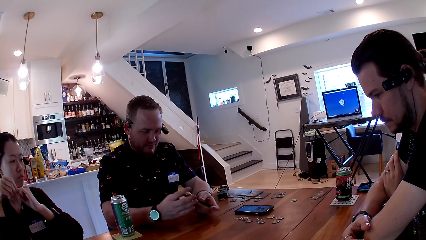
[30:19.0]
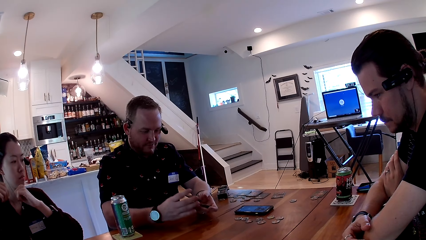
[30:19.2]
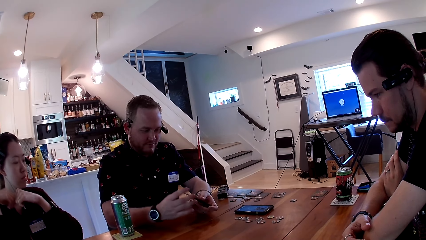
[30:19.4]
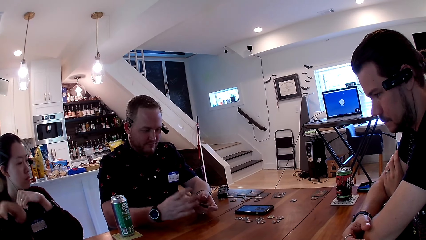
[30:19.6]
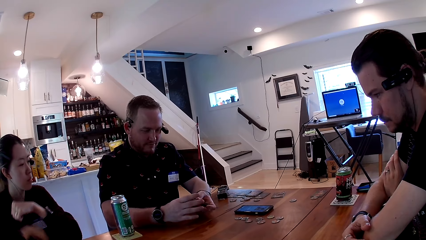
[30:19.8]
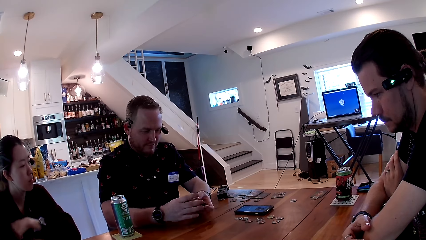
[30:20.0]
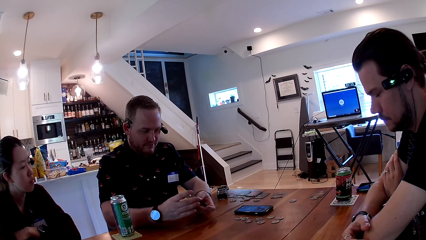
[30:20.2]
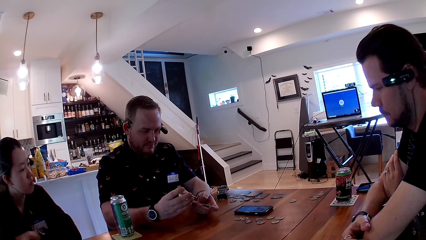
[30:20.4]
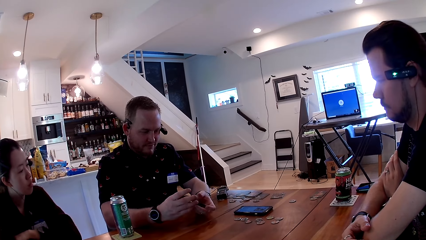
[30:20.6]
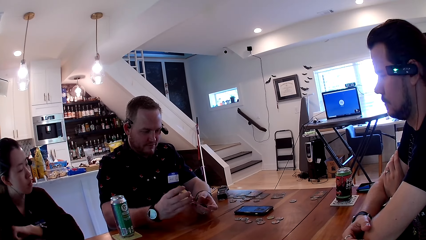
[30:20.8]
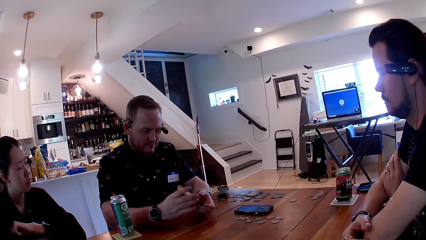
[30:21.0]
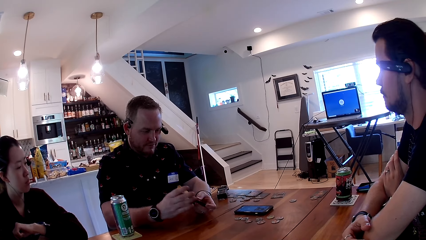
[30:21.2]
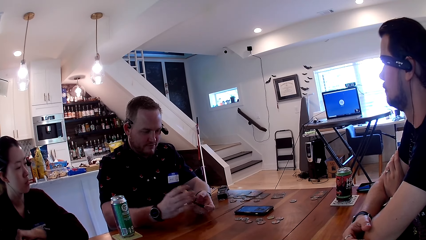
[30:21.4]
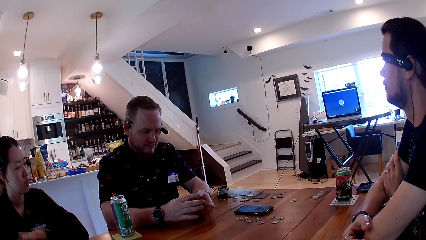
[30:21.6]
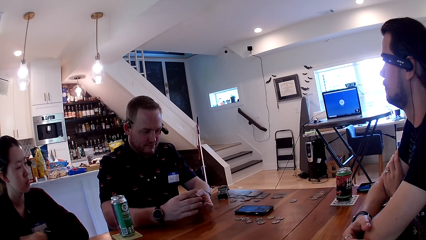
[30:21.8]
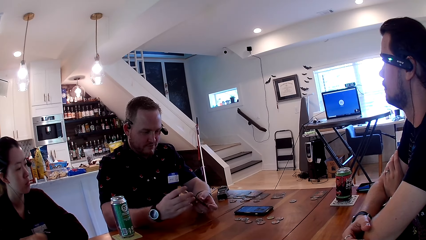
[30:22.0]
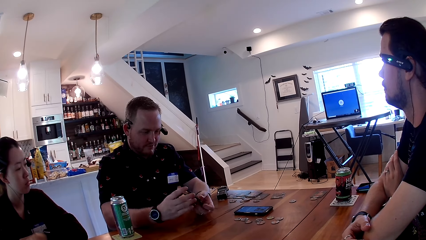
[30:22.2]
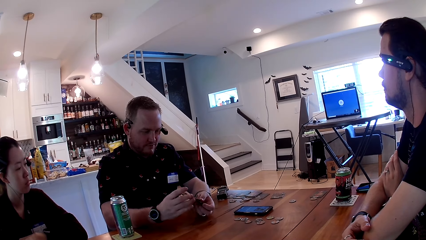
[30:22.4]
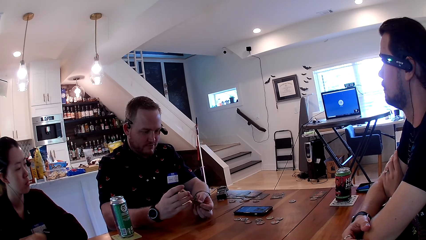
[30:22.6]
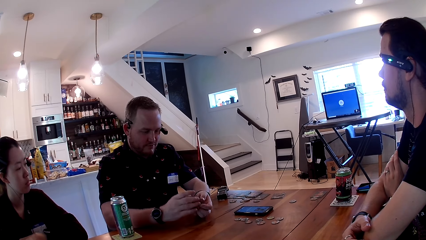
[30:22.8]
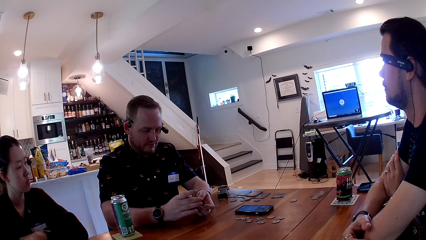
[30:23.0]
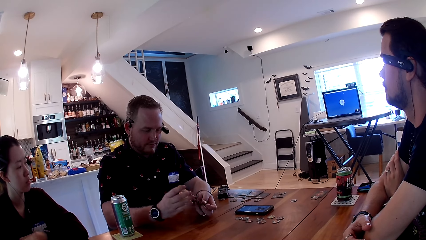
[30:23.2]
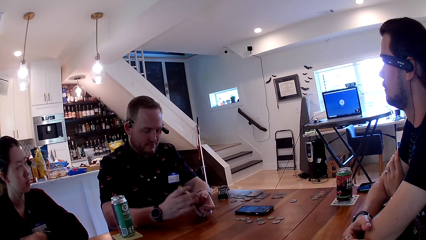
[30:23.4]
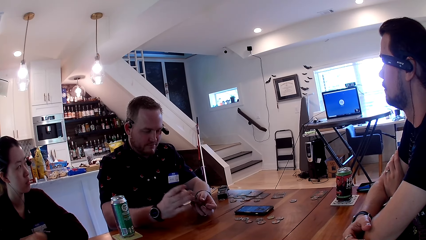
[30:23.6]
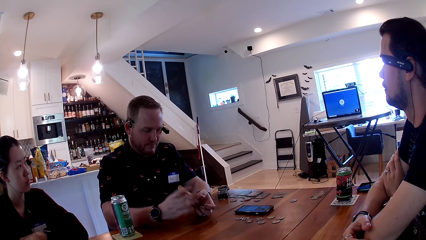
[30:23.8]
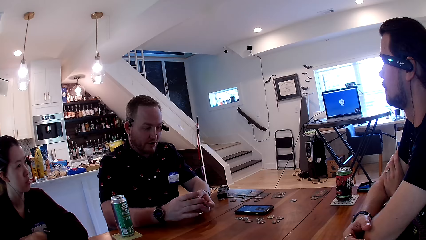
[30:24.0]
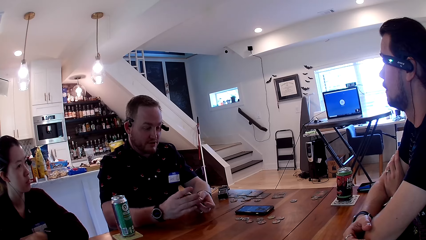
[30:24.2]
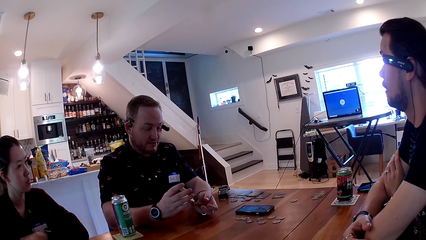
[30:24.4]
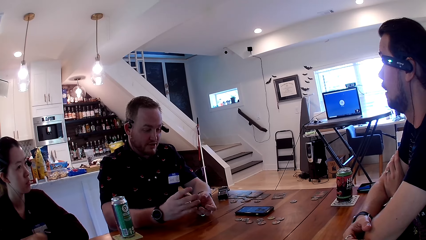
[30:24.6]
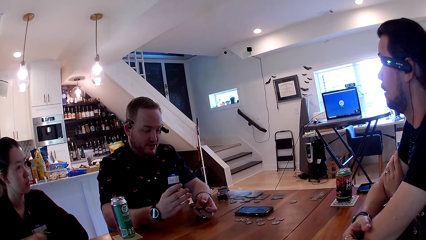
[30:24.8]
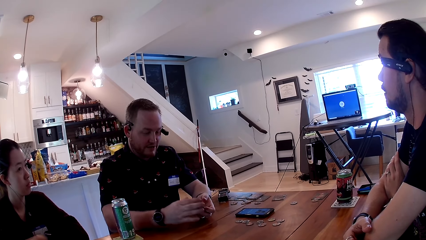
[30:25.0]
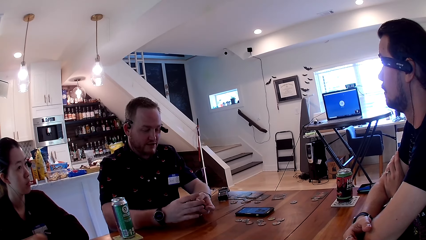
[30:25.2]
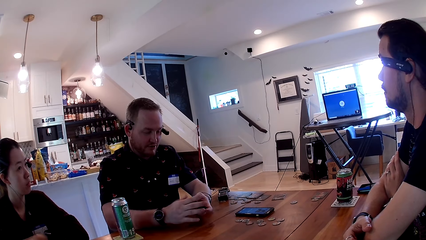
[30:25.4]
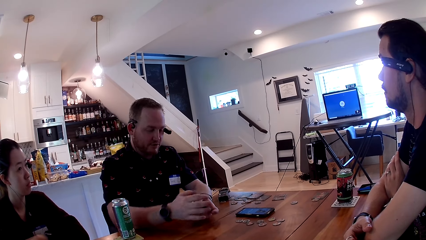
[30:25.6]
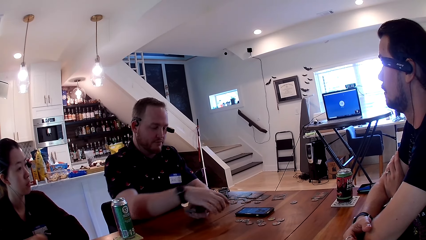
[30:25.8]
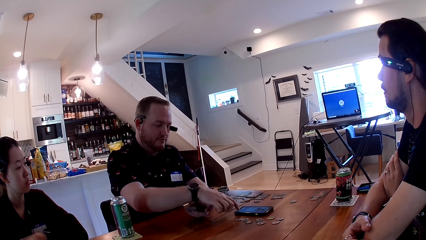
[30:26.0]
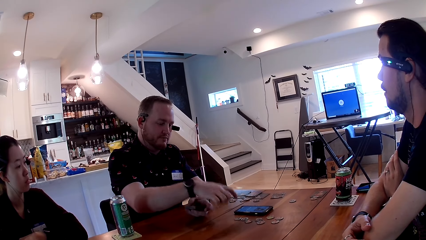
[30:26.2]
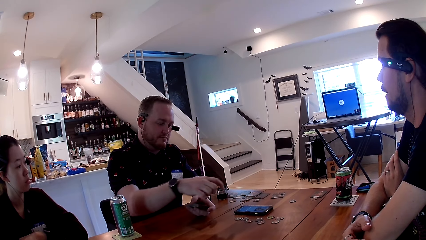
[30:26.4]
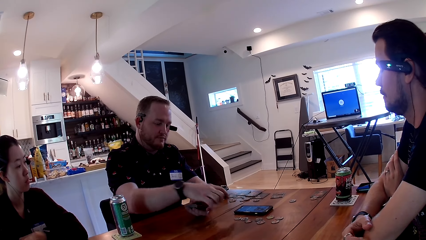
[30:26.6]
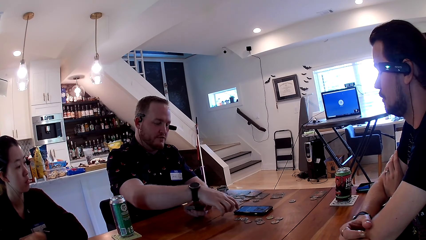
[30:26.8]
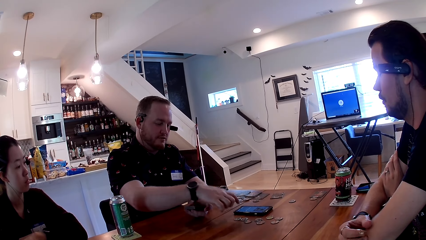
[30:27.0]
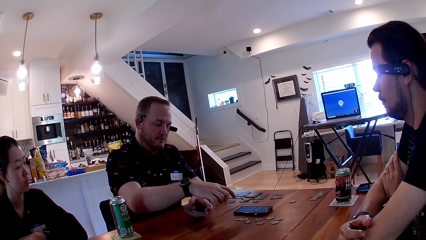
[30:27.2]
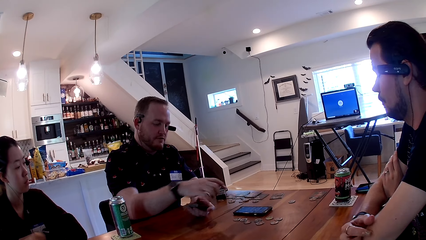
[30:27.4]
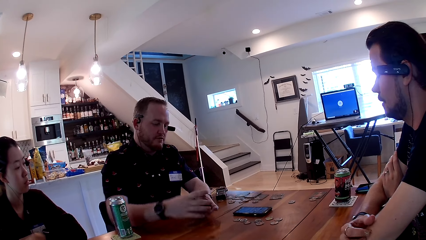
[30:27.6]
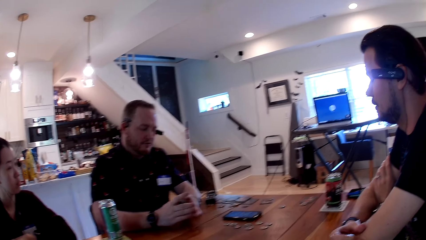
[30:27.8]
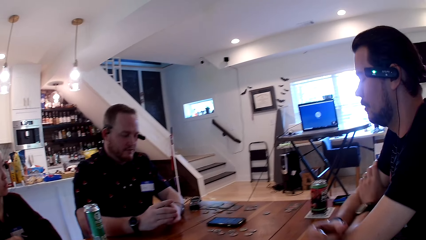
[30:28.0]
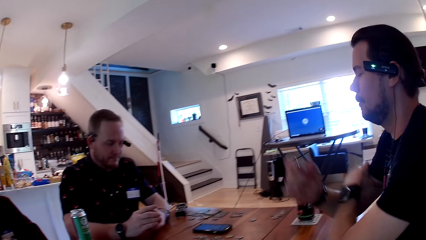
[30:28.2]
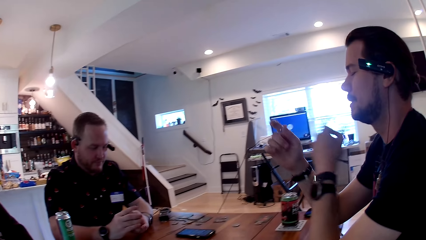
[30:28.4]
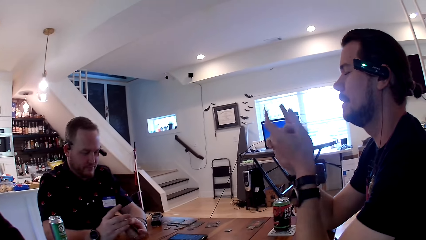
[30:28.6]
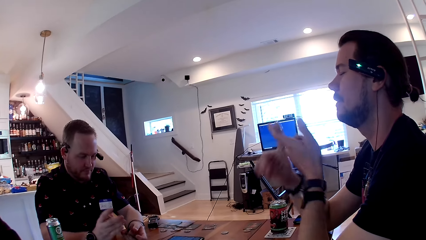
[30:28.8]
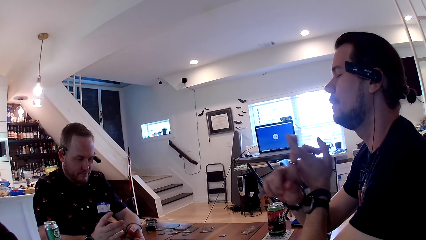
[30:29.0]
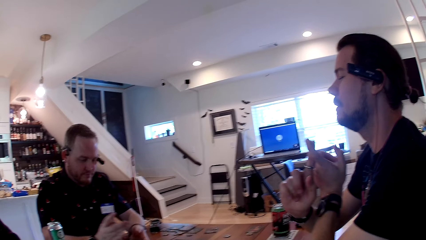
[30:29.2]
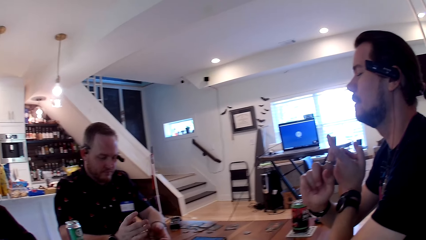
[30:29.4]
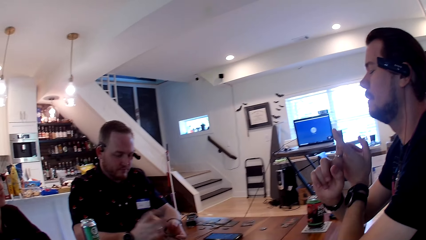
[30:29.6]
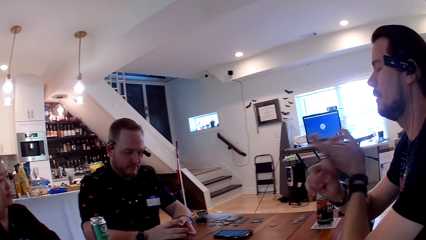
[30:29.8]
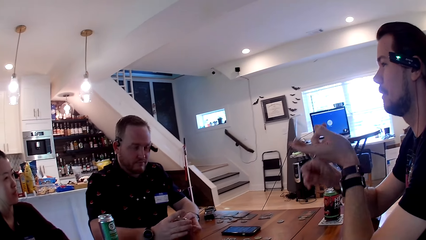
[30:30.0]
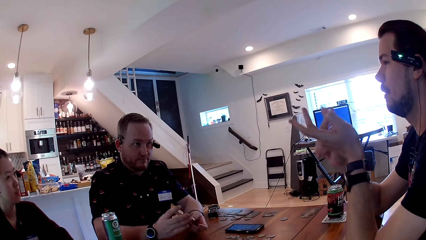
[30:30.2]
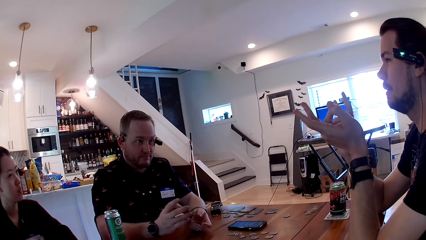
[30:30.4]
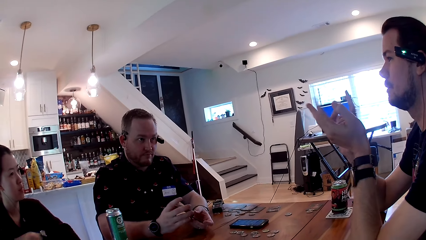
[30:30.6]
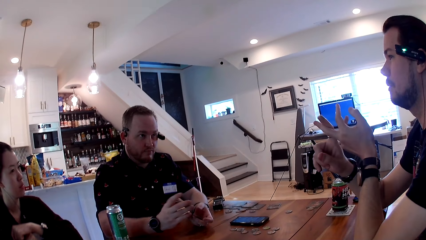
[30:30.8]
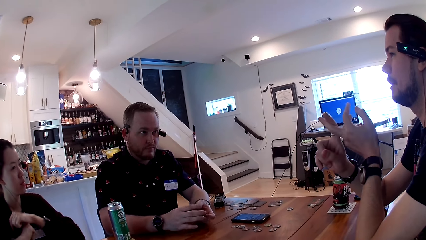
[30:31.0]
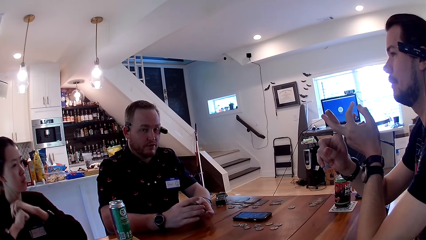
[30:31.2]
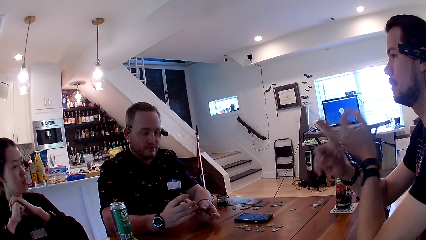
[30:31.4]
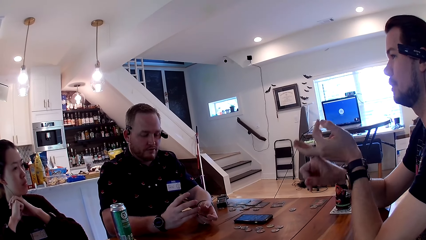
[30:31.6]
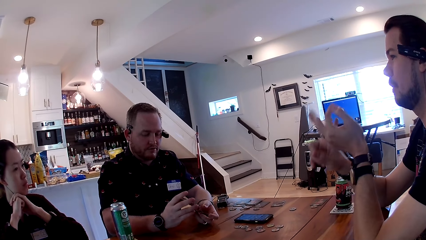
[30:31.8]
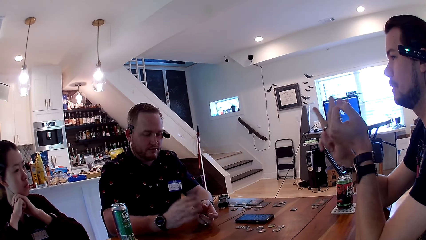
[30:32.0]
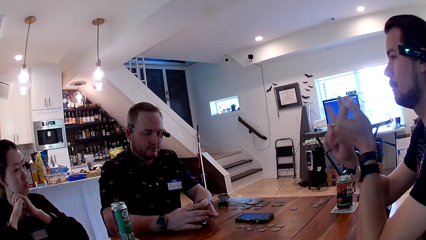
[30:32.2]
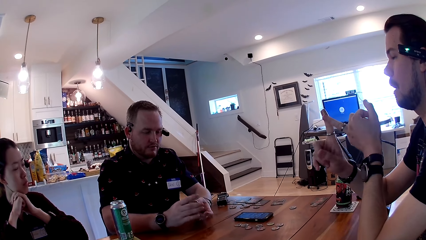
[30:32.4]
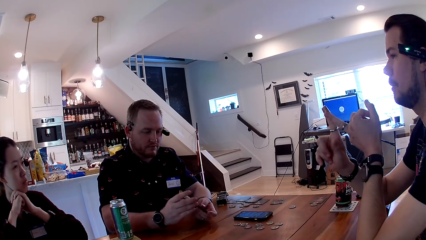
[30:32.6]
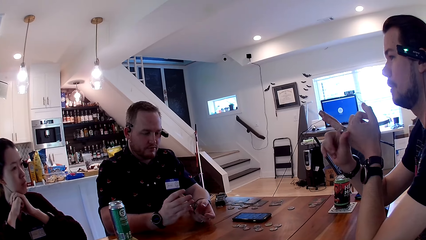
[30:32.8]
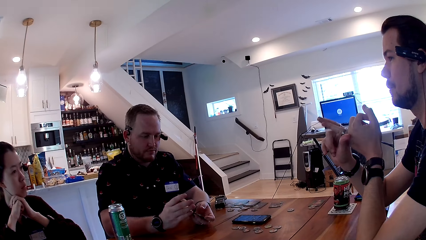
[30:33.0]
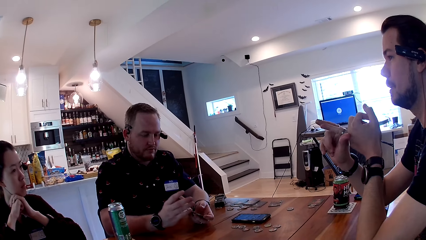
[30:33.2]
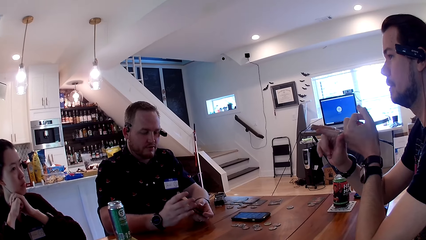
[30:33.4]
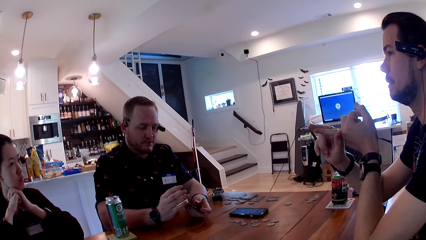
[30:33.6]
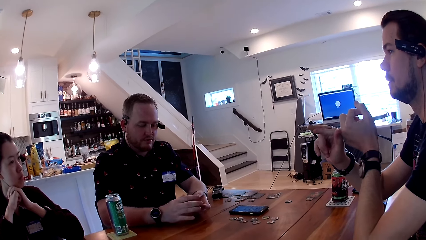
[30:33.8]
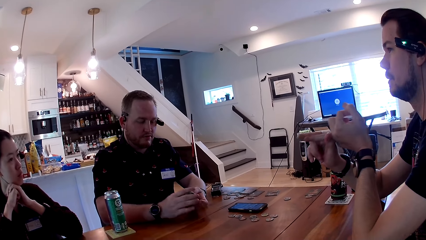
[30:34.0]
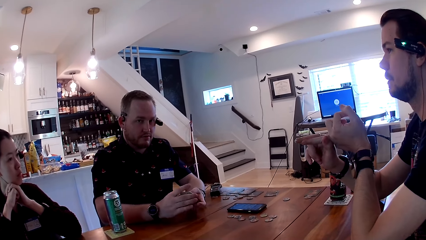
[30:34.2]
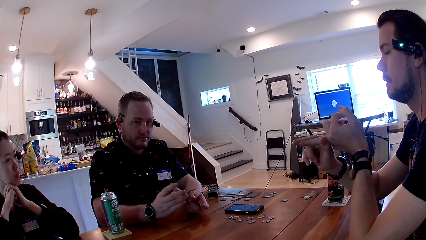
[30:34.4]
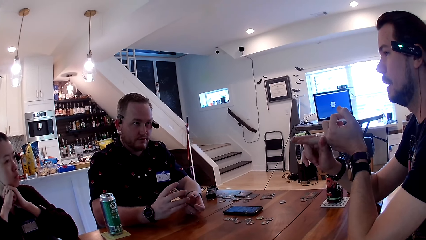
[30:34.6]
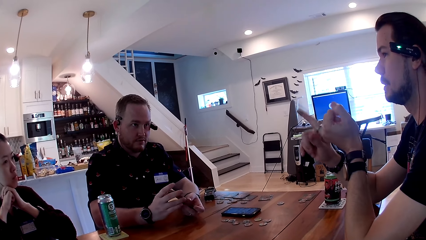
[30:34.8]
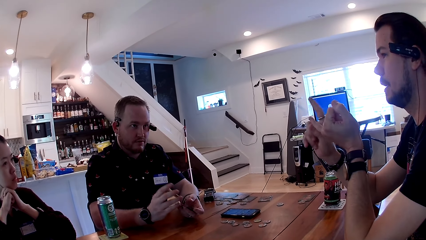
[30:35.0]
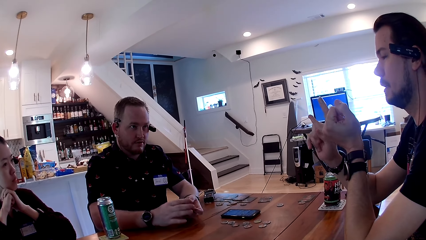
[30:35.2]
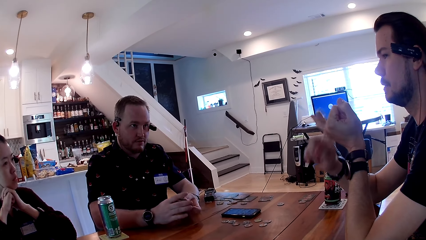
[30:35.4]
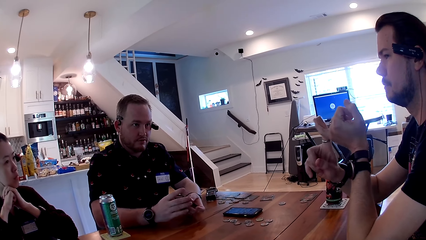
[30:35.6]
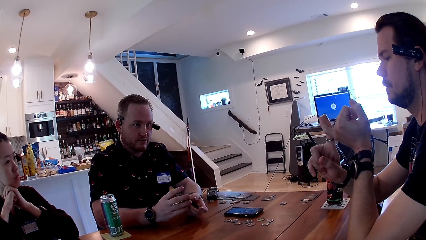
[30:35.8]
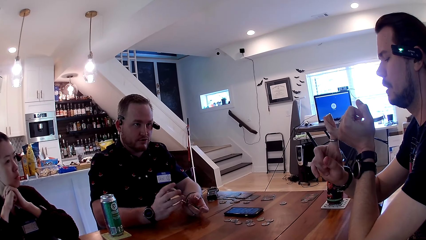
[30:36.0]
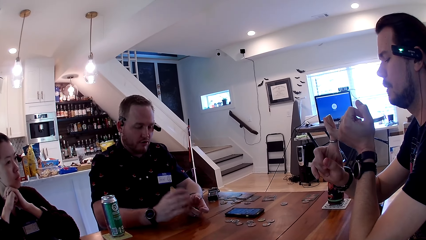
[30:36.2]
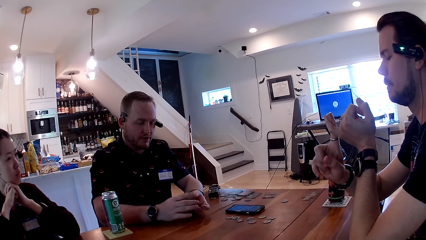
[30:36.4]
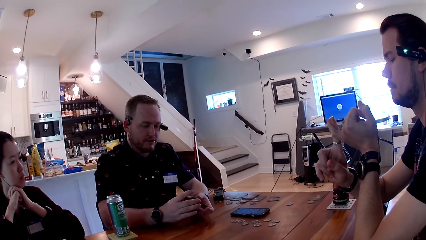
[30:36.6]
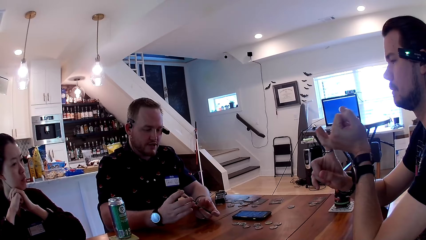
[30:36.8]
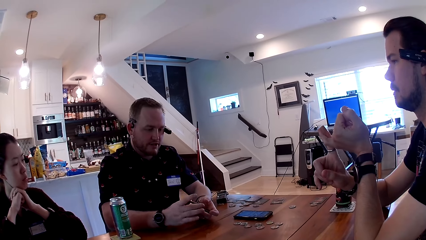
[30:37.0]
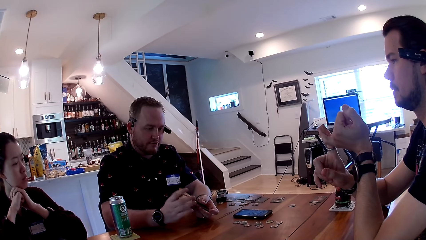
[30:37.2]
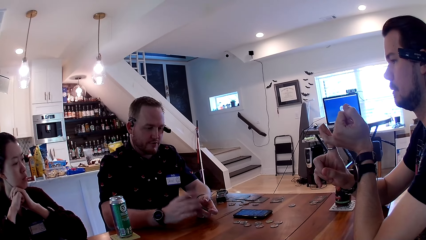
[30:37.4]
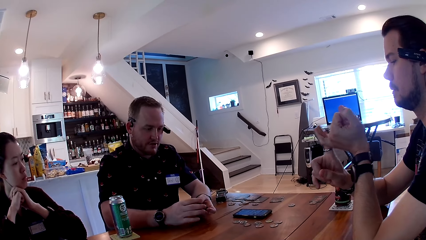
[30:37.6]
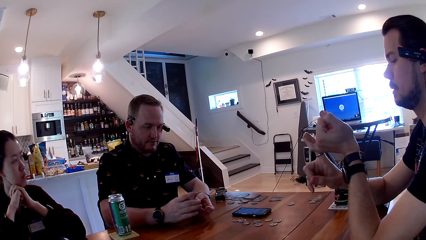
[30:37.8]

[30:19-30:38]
A person stares at the cards. A man talks to people on the table. He touches the phone with his finger. Another man talks to people on the table. The other man interacts with the first man. The camera wearer talks to everyone on the table.
